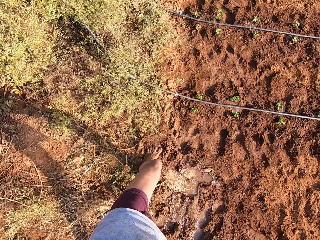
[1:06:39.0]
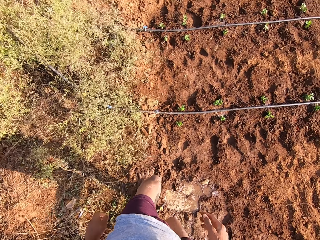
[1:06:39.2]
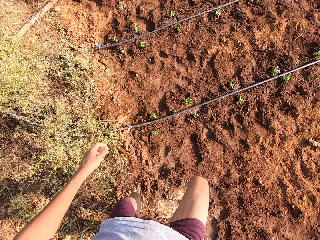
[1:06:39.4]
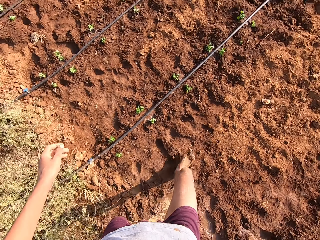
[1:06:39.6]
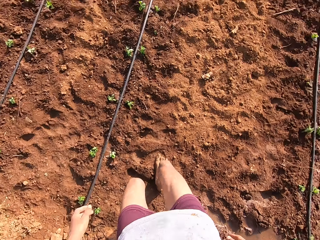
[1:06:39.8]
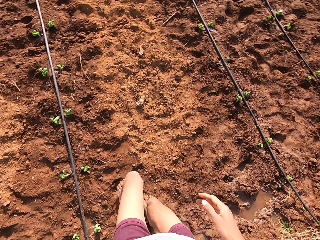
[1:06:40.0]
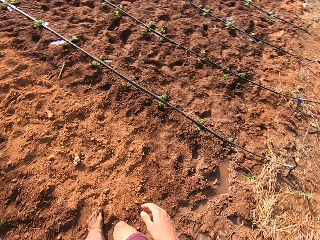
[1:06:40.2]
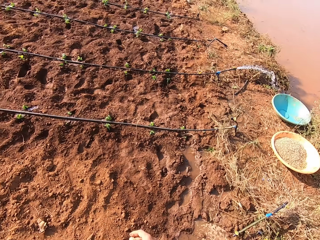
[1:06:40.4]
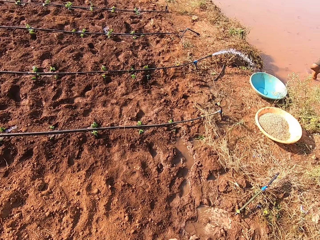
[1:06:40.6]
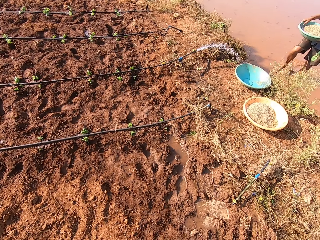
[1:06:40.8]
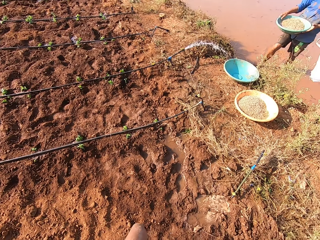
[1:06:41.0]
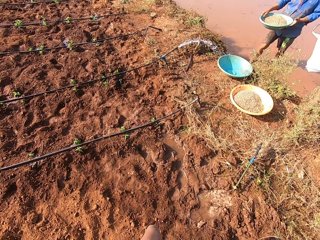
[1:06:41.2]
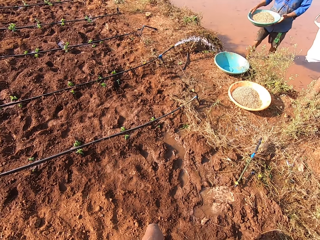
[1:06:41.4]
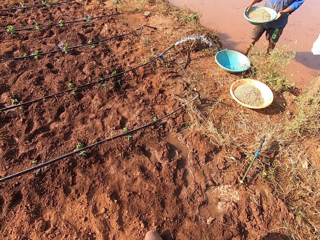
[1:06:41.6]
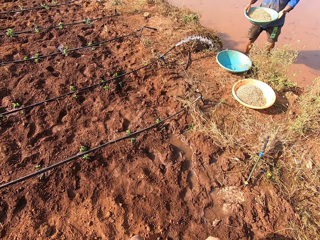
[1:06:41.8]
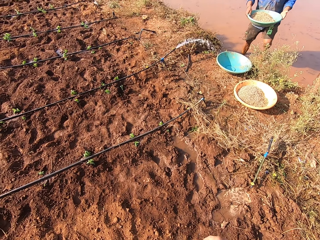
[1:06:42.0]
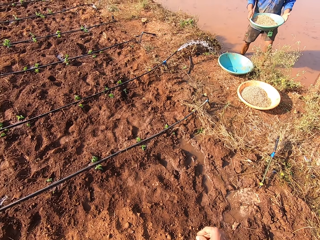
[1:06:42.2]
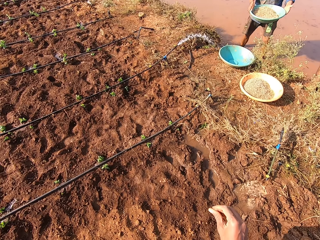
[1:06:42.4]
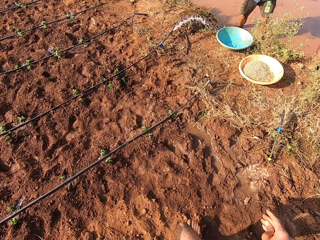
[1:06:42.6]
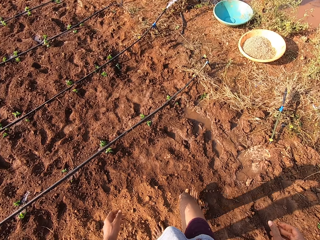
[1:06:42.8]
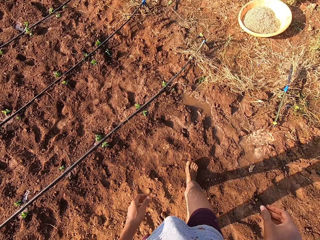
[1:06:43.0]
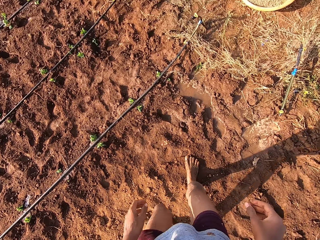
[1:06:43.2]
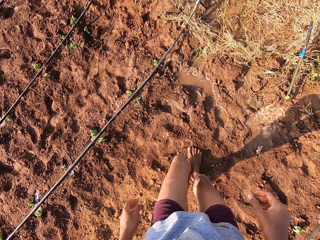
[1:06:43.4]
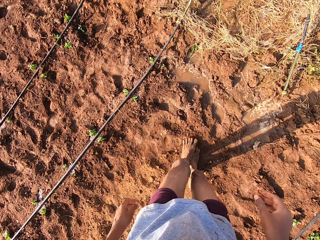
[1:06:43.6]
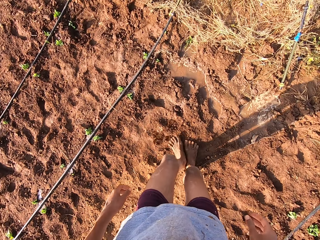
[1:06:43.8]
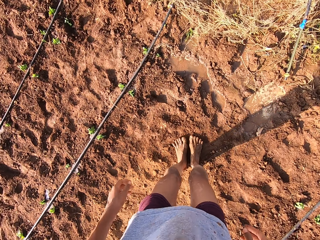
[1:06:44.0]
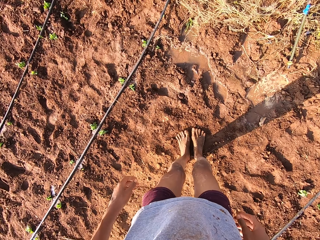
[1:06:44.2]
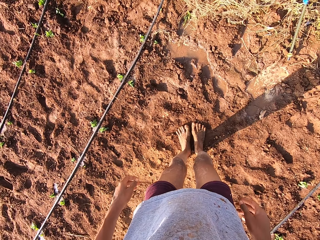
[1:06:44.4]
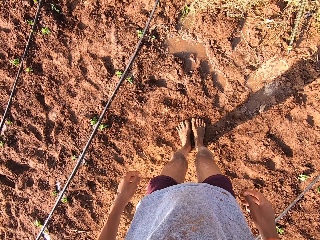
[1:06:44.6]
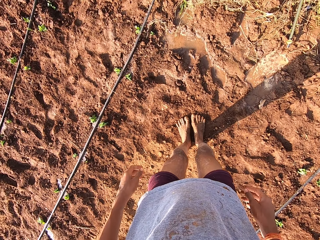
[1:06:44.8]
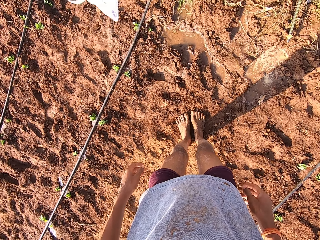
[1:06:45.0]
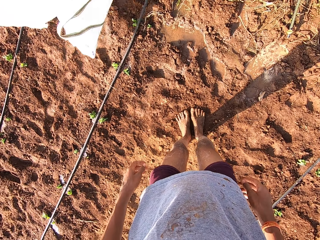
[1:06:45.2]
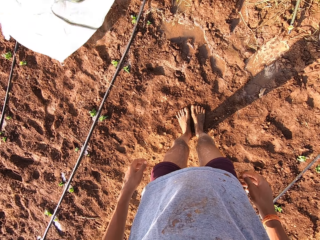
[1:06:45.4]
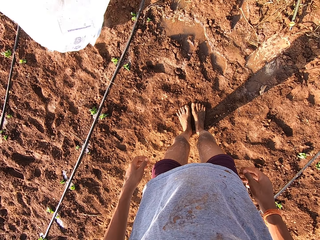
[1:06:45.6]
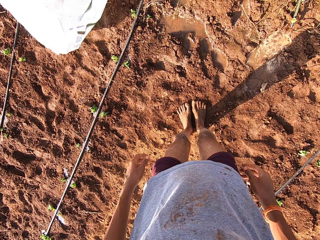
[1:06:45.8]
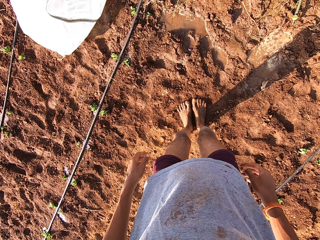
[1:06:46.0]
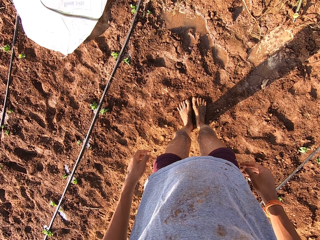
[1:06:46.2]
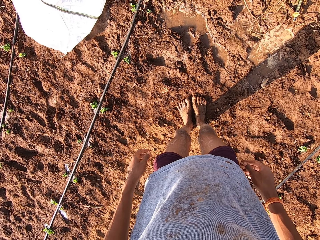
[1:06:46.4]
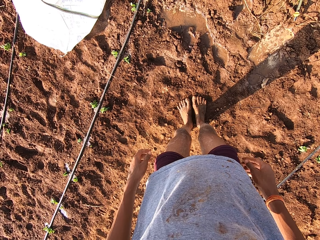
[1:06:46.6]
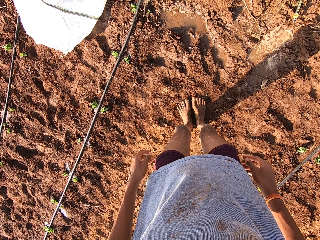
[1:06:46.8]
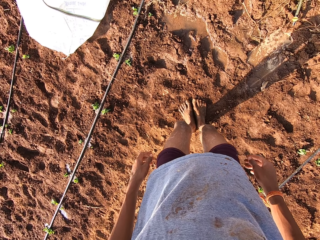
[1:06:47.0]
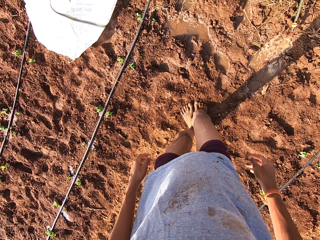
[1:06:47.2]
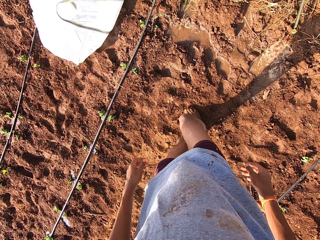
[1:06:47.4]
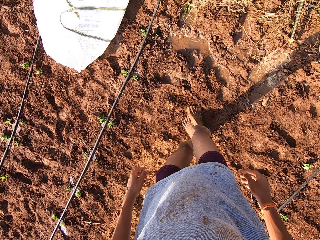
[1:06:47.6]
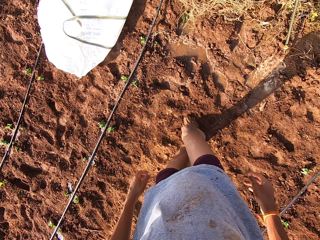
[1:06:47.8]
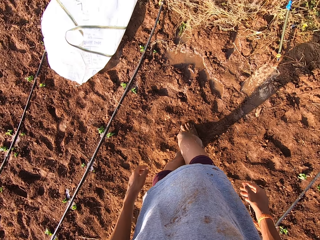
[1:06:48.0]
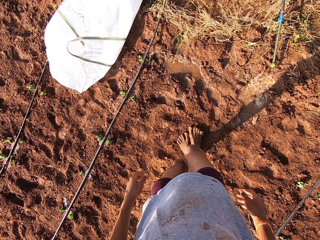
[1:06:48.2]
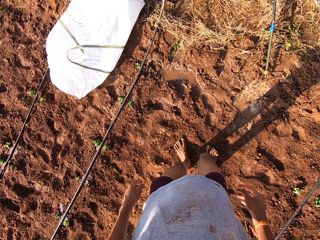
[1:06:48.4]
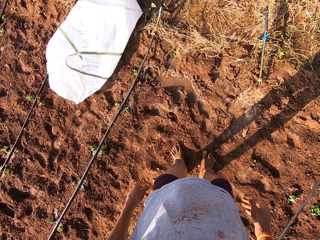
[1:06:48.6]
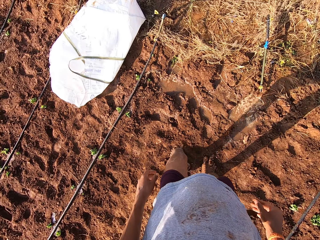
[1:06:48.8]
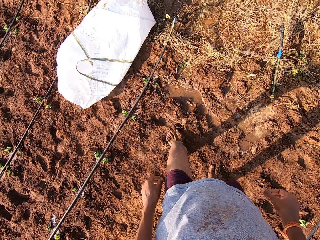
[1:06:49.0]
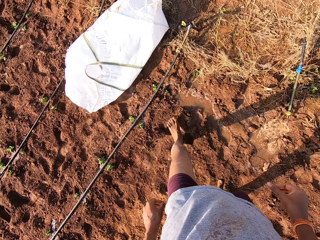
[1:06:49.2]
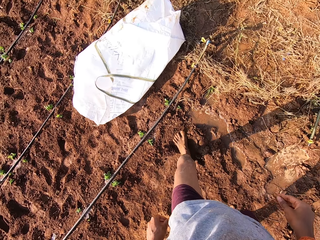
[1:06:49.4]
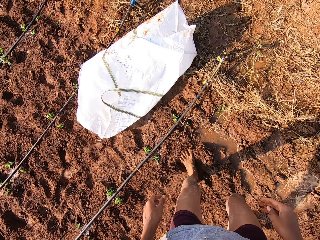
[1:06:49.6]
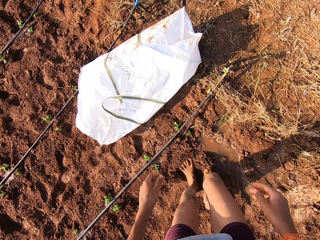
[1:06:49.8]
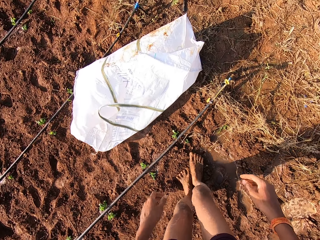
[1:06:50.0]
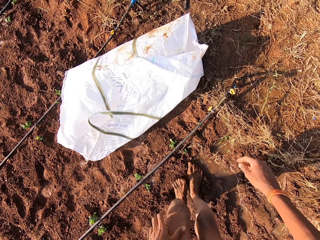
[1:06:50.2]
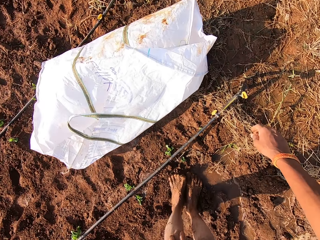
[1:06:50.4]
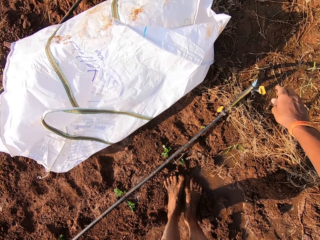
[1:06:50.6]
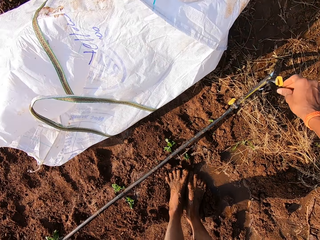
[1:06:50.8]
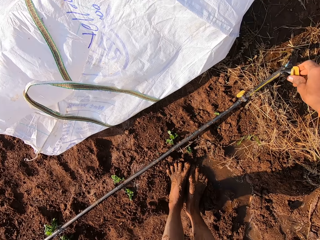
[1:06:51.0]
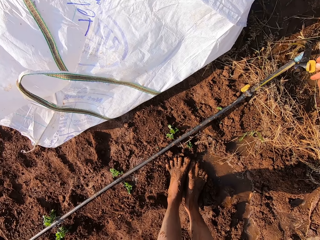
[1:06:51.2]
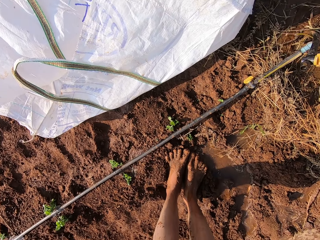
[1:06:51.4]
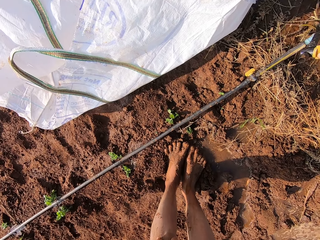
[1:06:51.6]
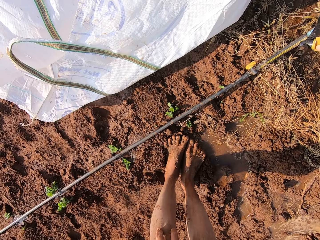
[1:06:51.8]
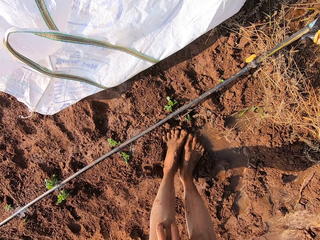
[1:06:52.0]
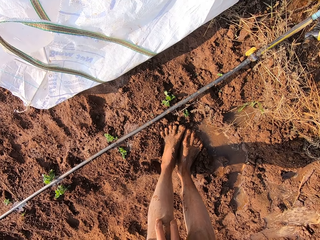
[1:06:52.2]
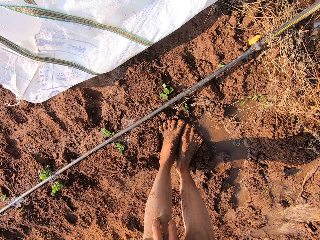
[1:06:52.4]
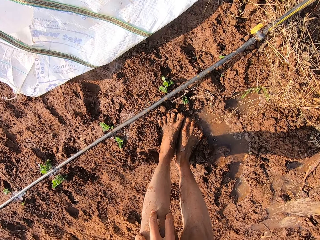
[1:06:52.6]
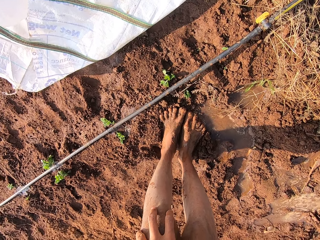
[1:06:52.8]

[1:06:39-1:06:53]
The camera wearer talks. He walks forward on the farm. He scratches his right leg with his left leg. He looks around. He scratches his left leg with his right leg. He talks. He adjusts the switch on the water hose on the floor.

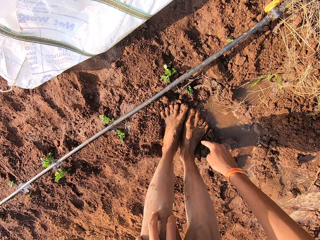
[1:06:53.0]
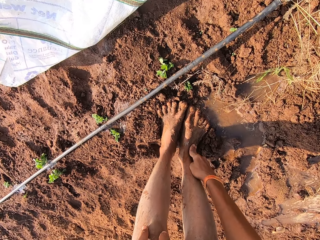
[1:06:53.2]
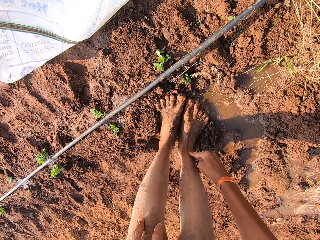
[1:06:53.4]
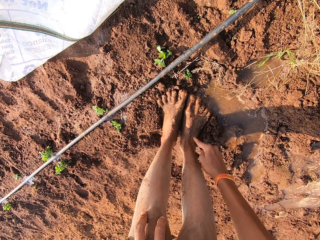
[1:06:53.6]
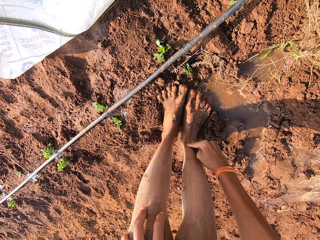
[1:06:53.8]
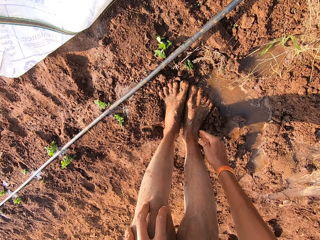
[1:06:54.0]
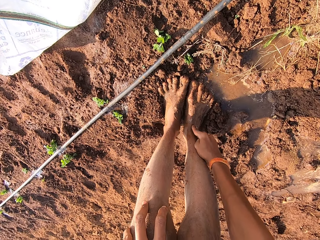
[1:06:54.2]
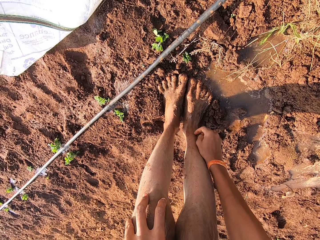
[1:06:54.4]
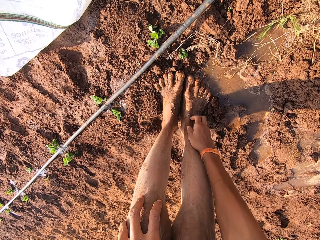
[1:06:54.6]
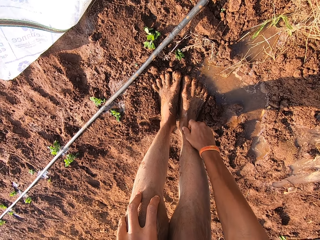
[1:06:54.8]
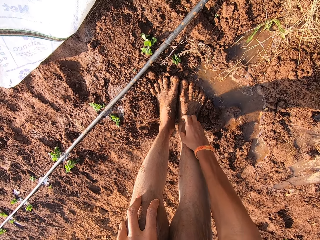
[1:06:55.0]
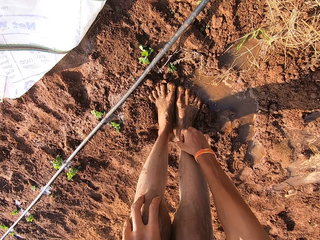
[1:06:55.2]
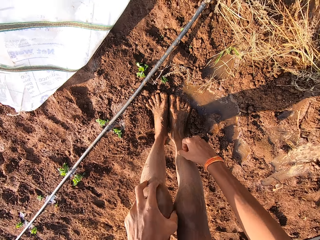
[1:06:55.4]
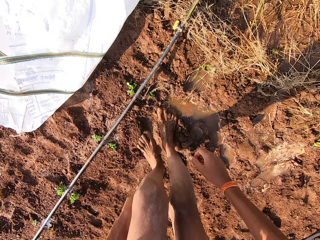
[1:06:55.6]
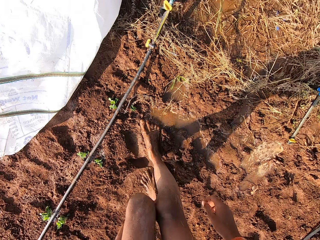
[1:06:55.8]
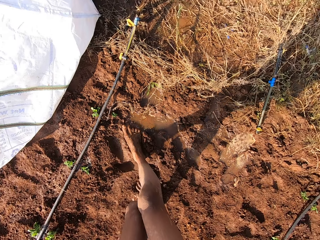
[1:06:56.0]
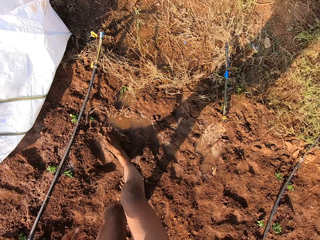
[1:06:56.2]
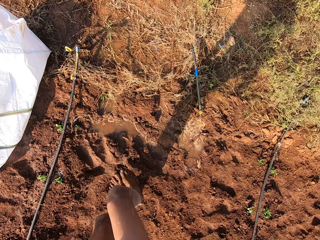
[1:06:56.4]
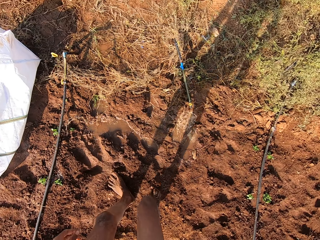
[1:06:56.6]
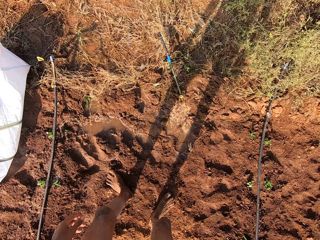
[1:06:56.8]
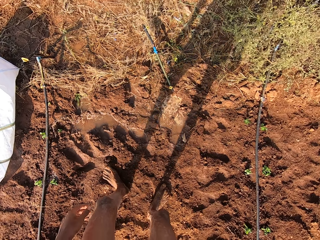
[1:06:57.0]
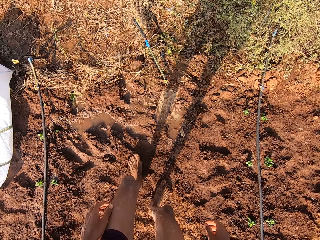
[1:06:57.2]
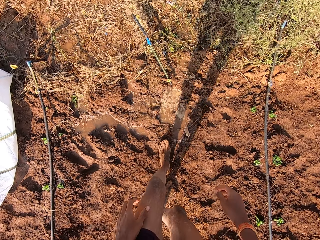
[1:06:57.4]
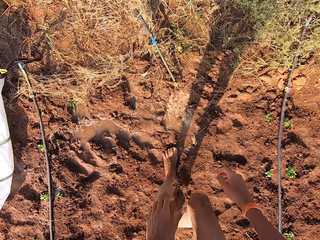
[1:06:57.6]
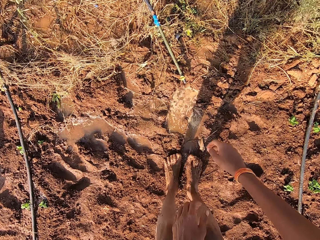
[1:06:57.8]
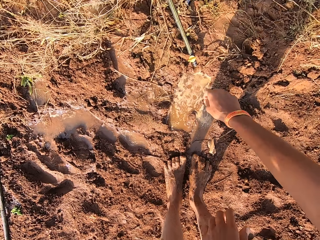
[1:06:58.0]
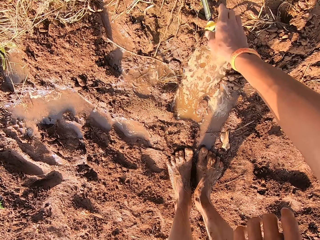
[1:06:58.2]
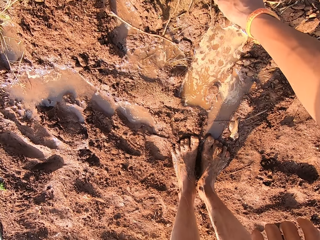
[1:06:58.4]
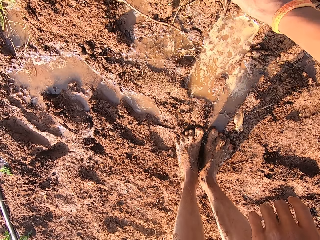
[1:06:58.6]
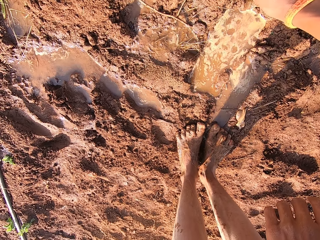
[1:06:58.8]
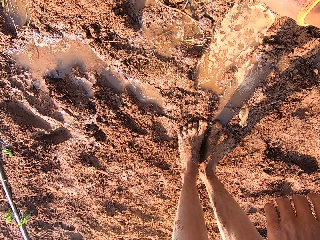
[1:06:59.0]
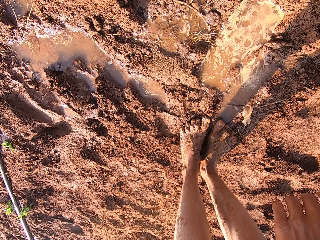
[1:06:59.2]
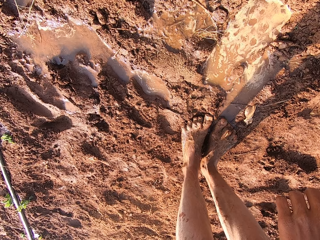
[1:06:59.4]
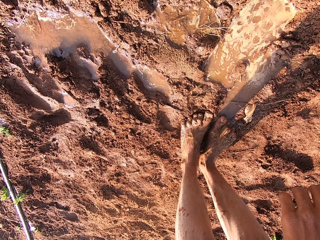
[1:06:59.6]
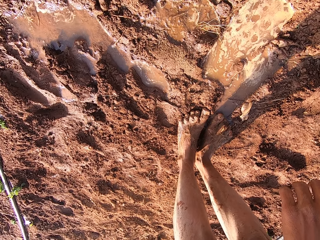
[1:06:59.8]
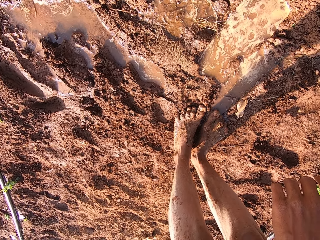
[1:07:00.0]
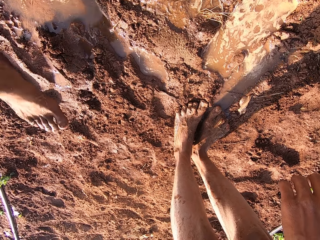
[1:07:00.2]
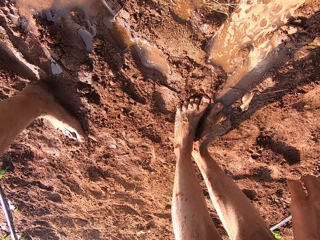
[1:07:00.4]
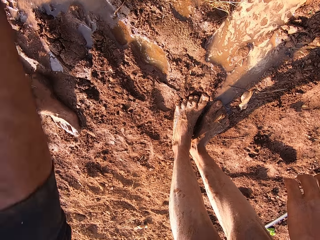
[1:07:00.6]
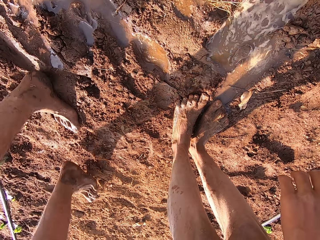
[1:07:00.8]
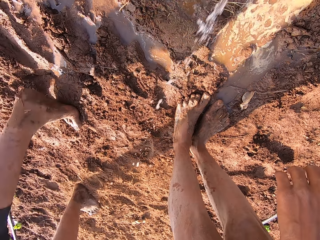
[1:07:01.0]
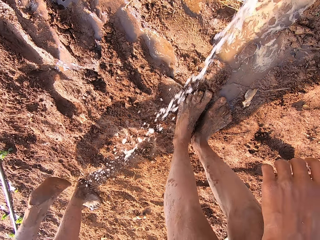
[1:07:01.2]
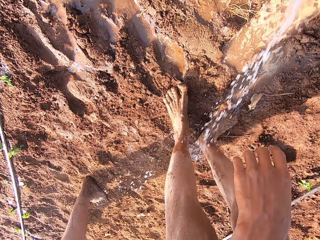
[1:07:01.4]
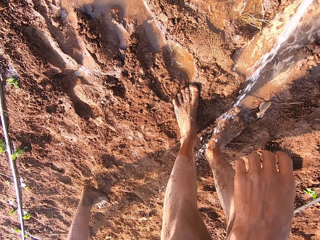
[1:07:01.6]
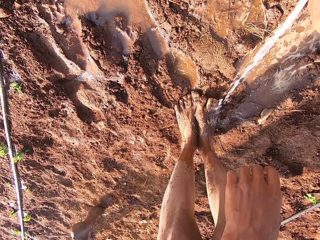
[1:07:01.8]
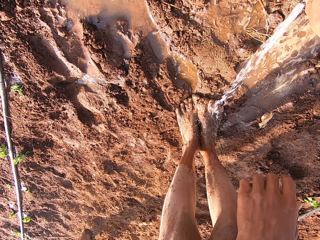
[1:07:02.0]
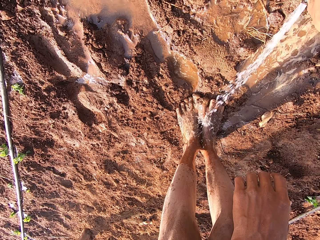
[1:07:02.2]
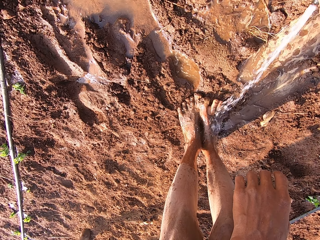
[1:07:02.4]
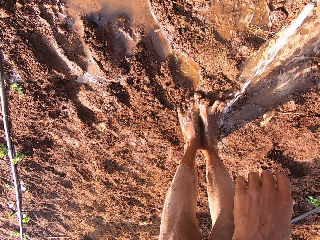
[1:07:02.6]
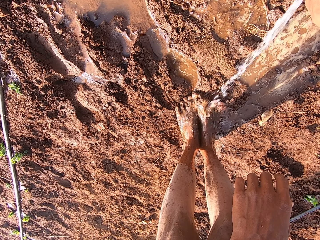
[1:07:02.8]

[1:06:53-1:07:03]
The camera wearer scratches his right leg with his right hand. He talks. He adjusts the switch on the water hose on the floor. He washes his leg with water.
